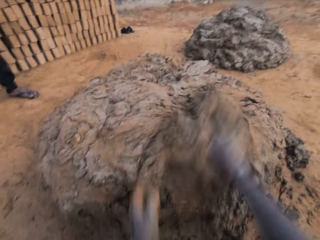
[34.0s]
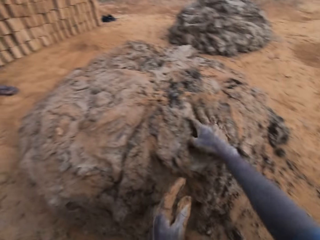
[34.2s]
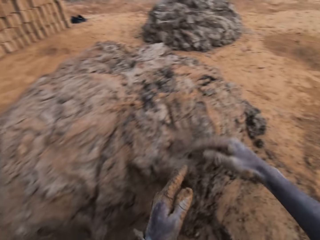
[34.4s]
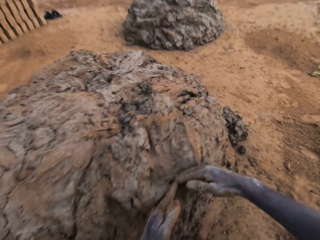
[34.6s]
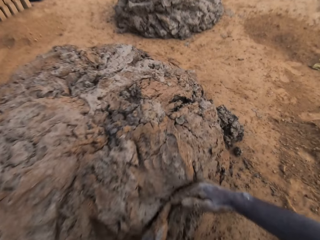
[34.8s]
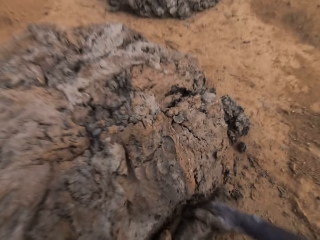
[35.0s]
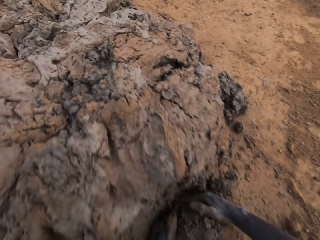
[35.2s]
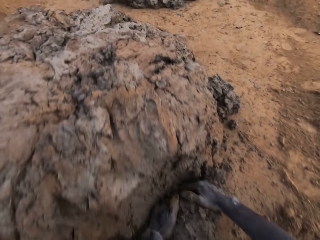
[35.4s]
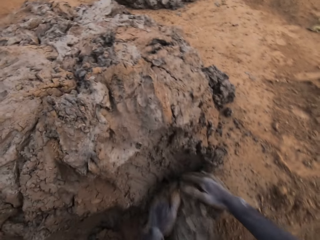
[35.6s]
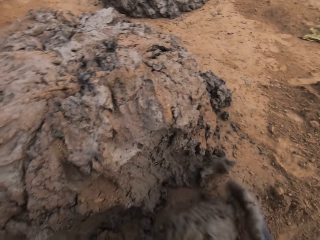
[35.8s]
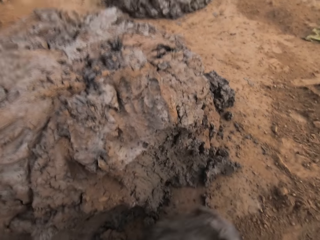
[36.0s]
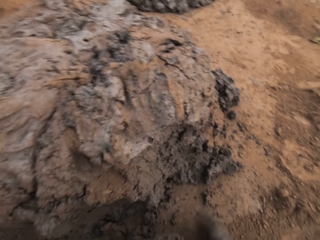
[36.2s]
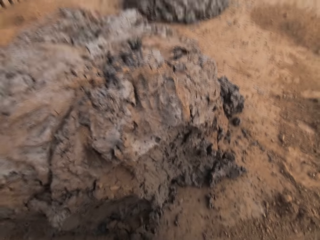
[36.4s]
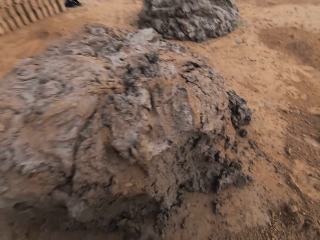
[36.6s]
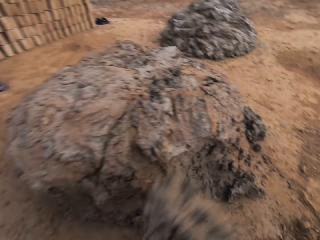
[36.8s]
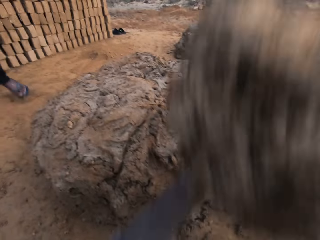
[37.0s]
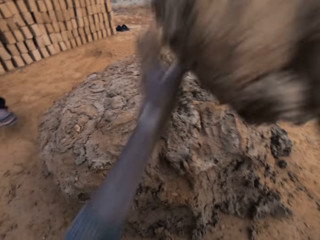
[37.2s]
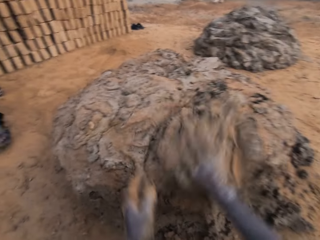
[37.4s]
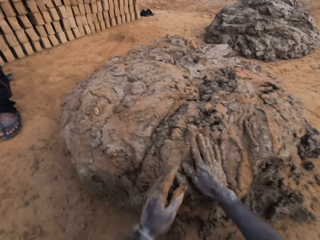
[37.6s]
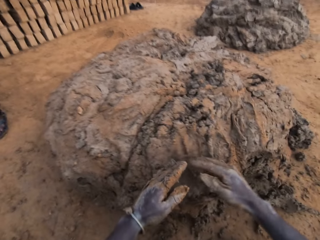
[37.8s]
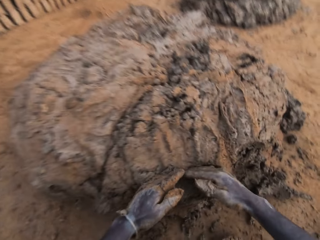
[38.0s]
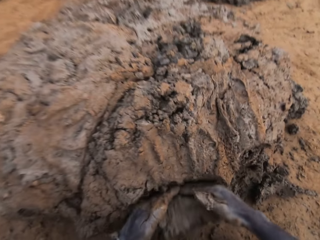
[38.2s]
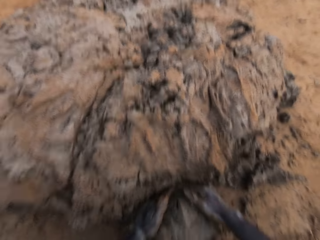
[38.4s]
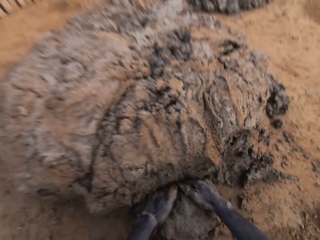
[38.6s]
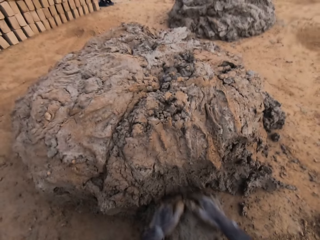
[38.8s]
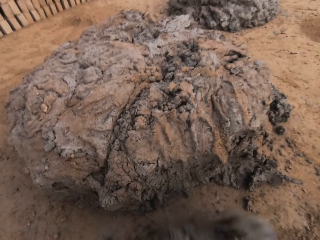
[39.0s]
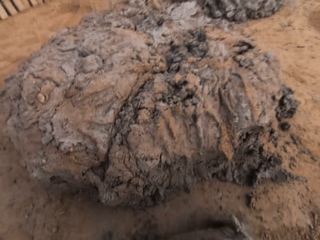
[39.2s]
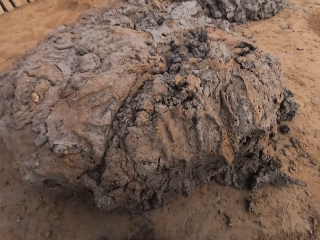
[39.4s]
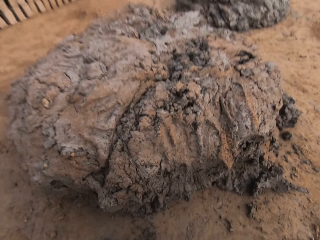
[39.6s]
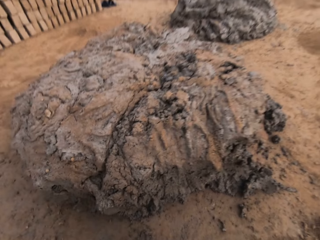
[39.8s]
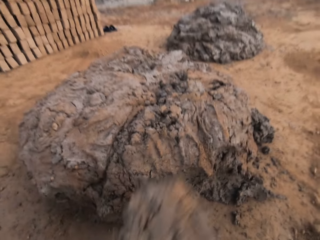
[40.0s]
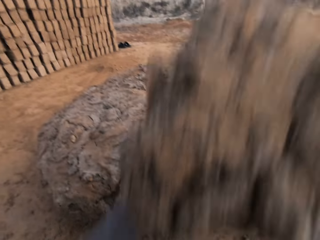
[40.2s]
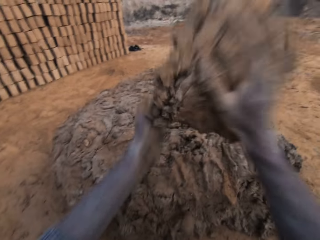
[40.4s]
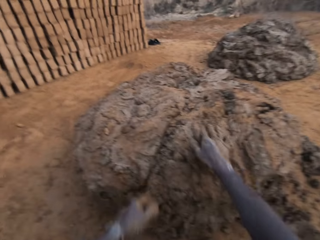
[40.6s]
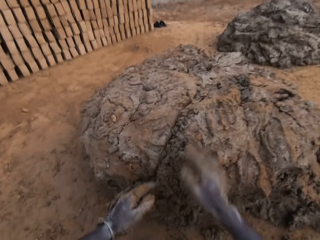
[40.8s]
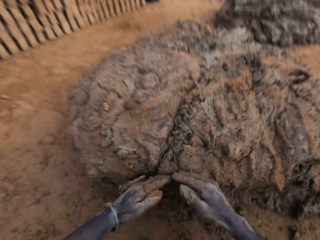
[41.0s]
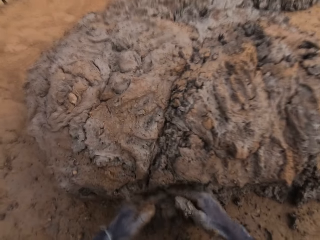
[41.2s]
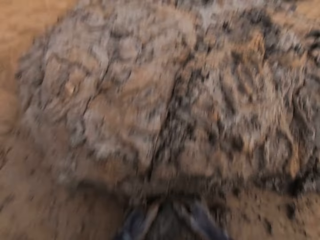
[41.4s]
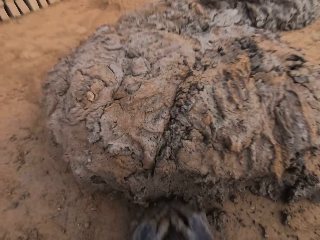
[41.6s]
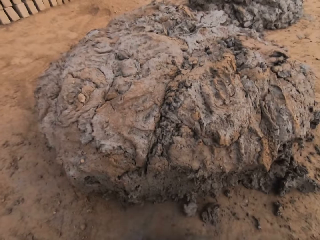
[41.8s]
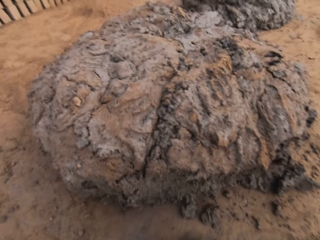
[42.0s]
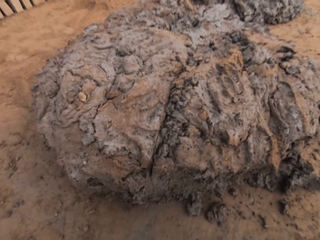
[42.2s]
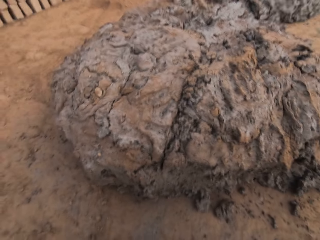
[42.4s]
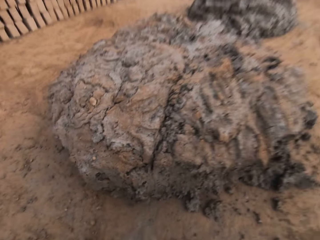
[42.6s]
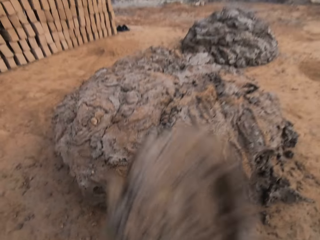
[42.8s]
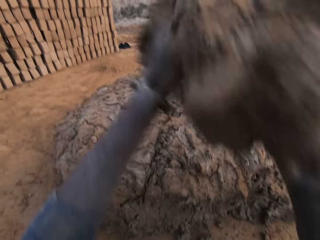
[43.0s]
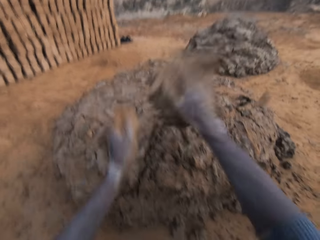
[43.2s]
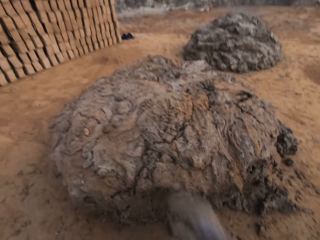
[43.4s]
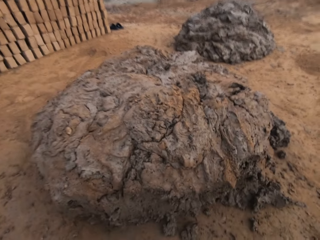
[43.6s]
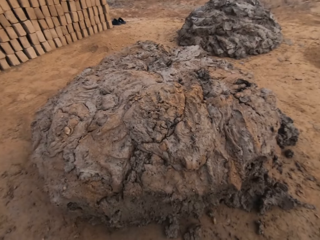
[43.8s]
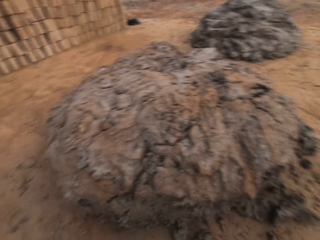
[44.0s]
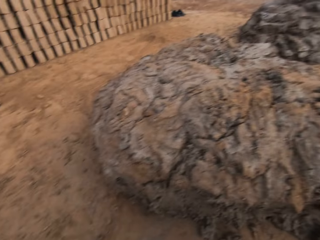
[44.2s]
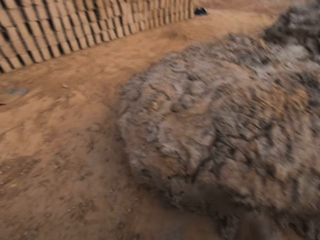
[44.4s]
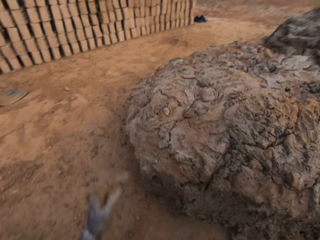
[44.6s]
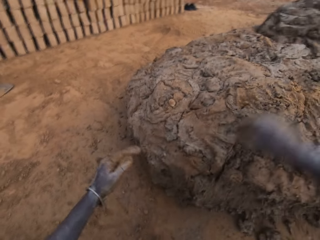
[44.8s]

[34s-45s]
The camera wearer cuts wet clay from the heap of wet clay with his hands. He throws the wet clay on the heap of wet clay. He cuts wet clay from the heap of wet clay with his hands. He throws the wet clay on the heap of wet clay. He cuts wet clay from the heap of wet clay with his hands. He throws the wet clay on the heap of wet clay.

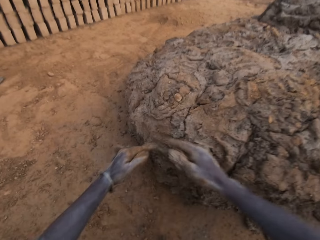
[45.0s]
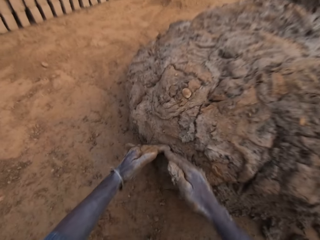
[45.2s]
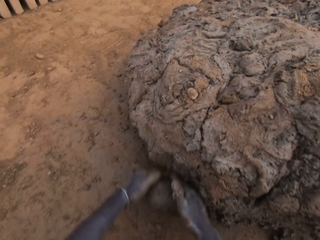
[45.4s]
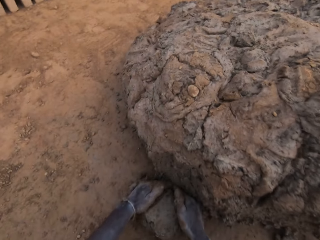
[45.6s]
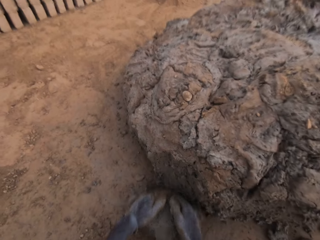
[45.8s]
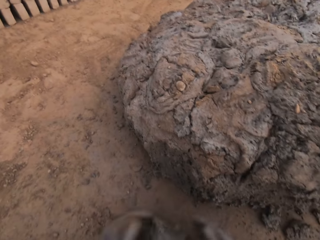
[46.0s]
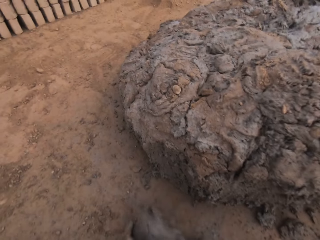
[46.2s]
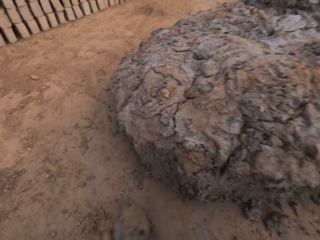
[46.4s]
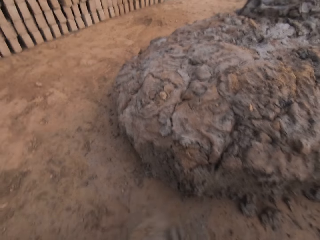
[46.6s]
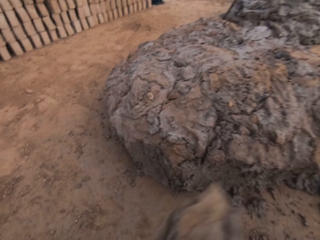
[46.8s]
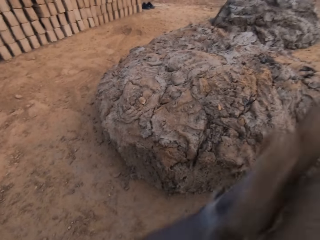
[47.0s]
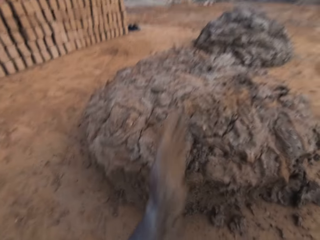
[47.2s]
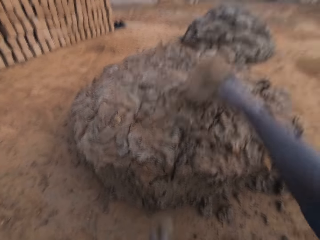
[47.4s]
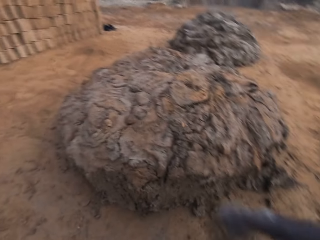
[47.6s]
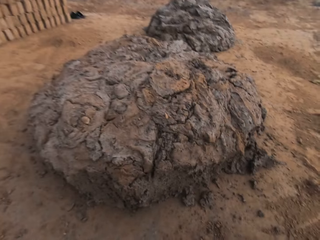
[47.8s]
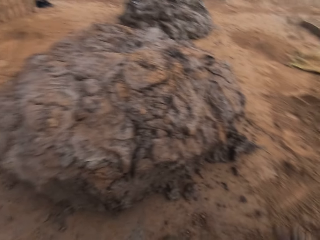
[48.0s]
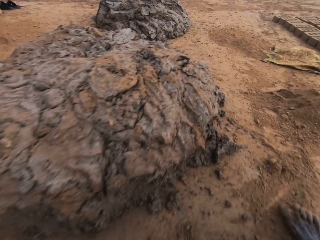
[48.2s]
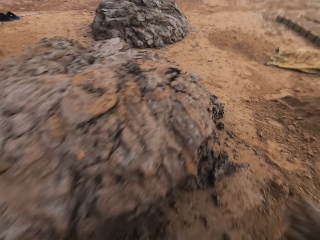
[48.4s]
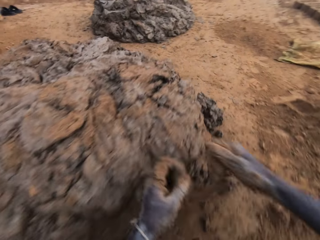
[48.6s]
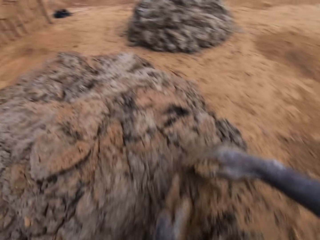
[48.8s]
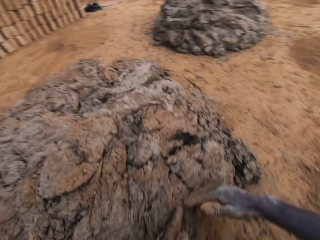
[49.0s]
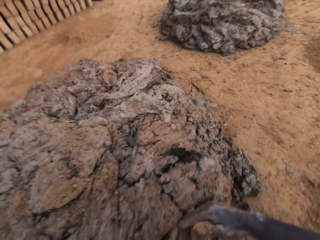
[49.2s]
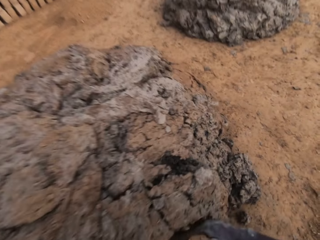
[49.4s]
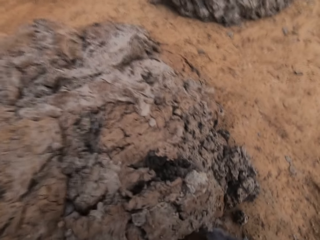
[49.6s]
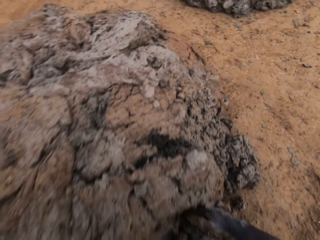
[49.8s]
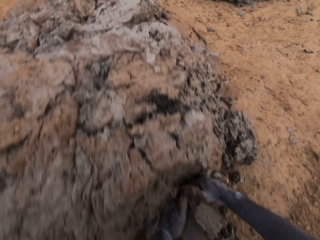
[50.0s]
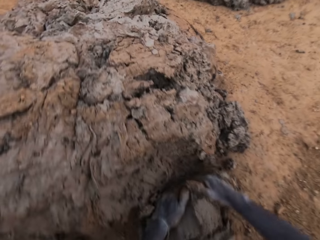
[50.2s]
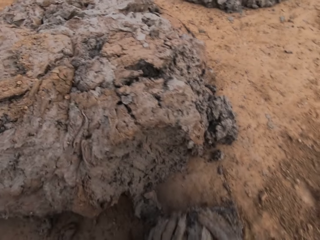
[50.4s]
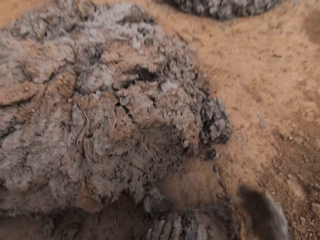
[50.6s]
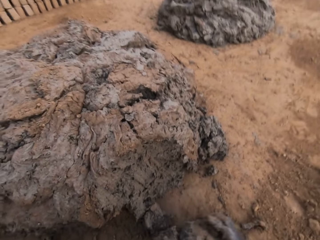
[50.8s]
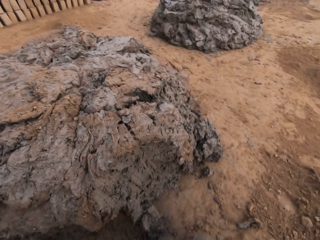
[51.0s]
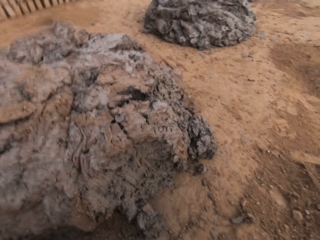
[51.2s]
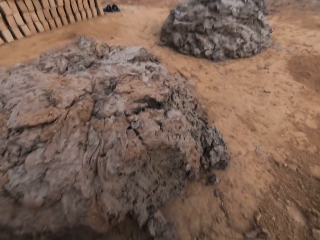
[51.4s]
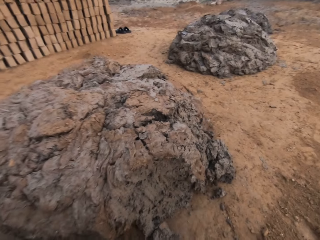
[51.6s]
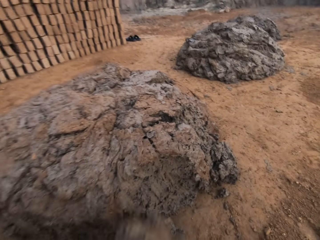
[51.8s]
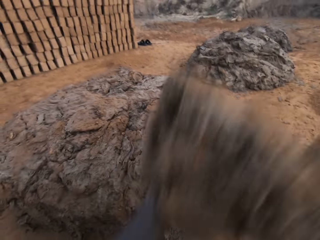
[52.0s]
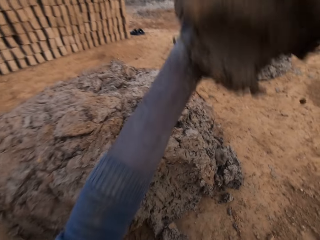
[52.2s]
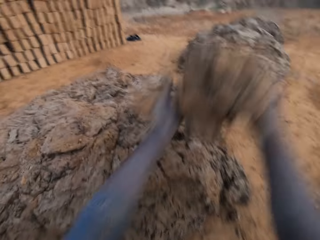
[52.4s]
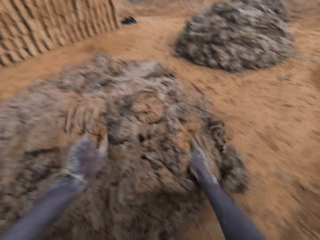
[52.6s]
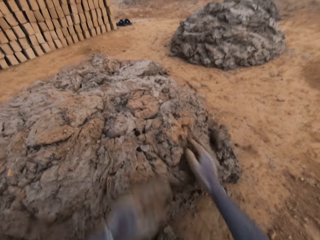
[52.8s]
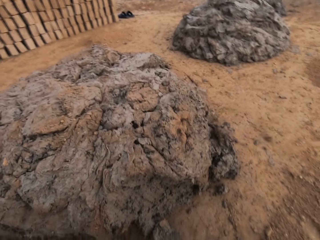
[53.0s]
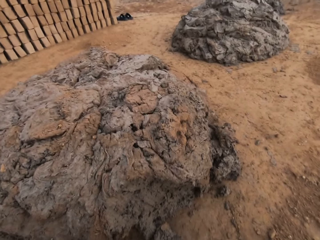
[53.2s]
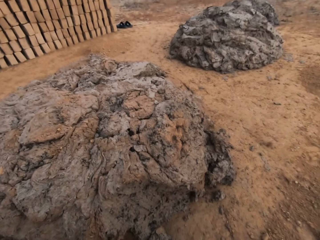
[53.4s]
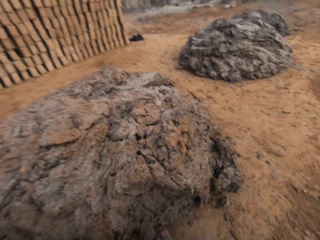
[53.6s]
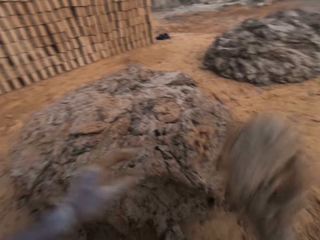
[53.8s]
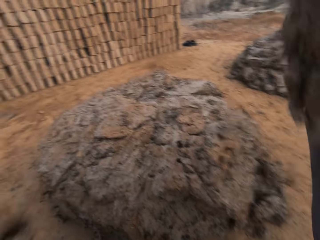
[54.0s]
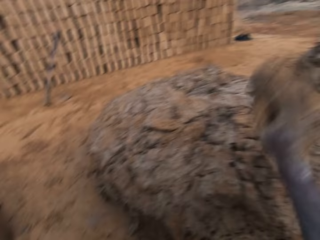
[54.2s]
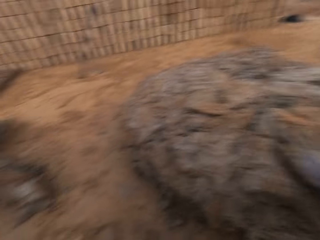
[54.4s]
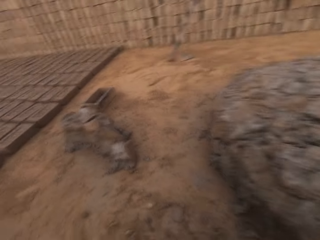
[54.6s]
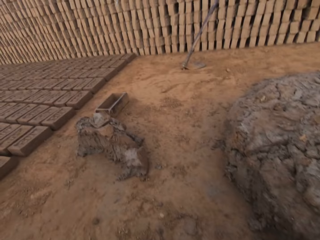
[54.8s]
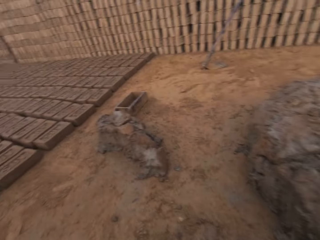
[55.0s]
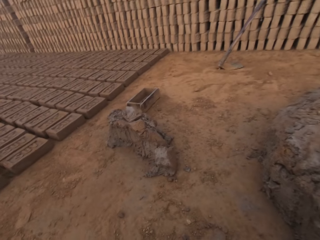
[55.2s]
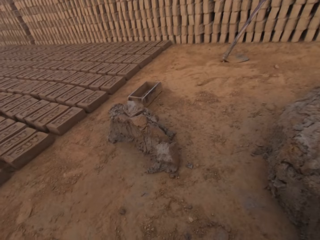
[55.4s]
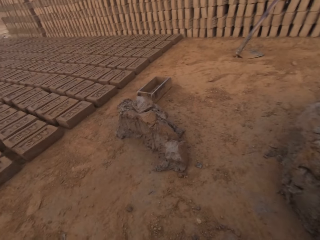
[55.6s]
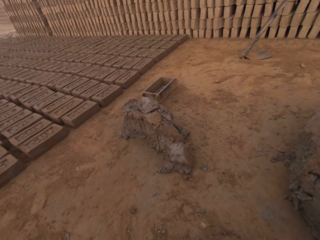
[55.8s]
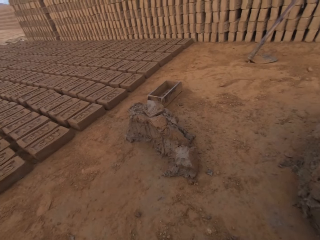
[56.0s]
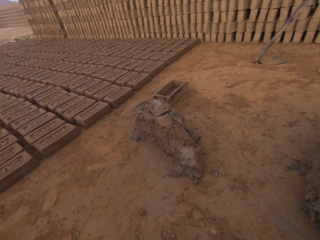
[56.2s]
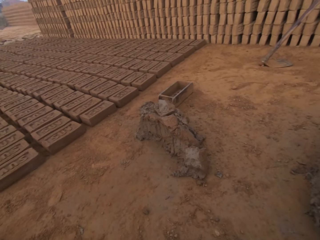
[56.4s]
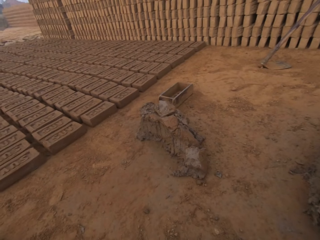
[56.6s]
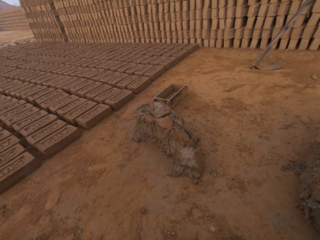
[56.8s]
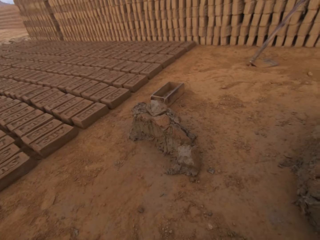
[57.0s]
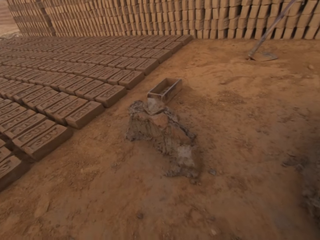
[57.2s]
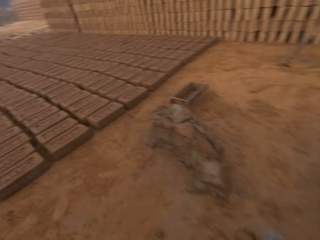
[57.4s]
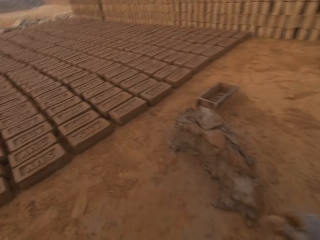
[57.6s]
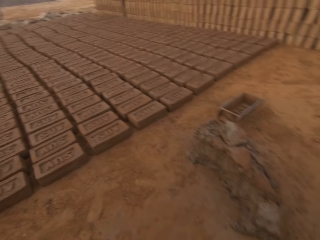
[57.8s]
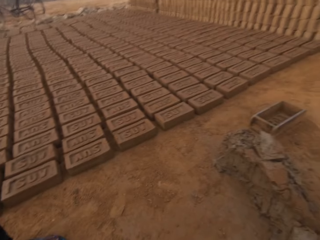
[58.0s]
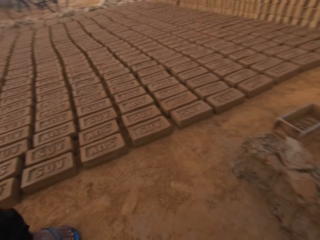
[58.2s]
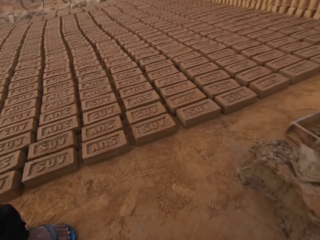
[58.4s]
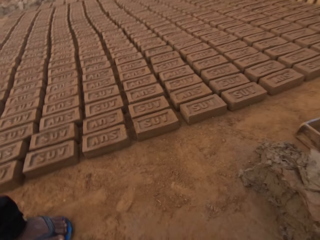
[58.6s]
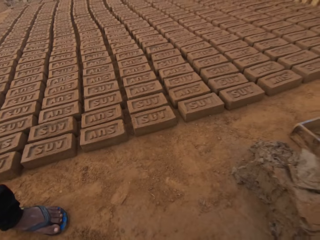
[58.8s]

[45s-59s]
The camera wearer cuts wet clay from the heap of wet clay with his hands. He throws the wet clay on the heap of wet clay. He cuts wet clay from the heap of wet clay with his hands. He throws the wet clay on the heap of wet clay. He throws the wet clay on the heap of wet clay again. He interacts with a man. He turns around.
